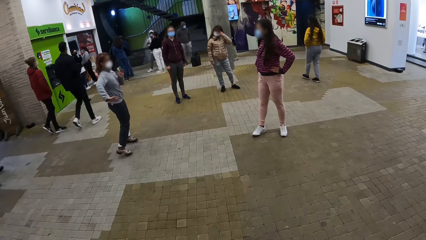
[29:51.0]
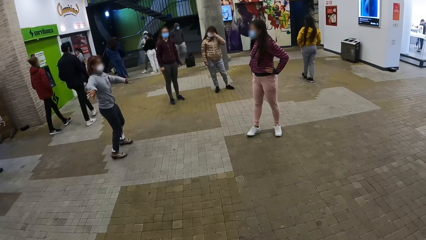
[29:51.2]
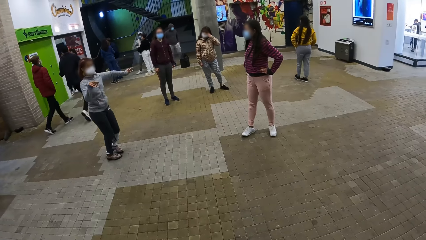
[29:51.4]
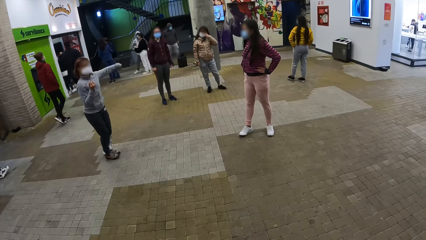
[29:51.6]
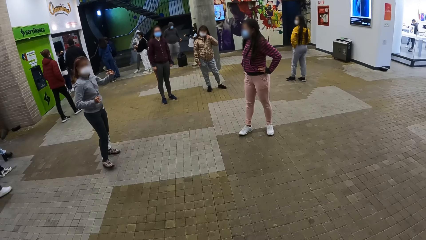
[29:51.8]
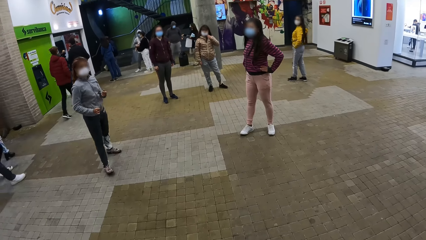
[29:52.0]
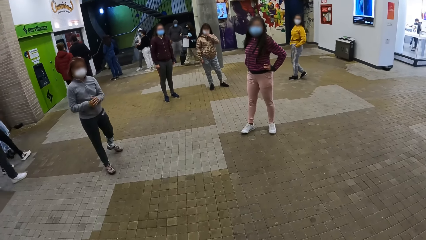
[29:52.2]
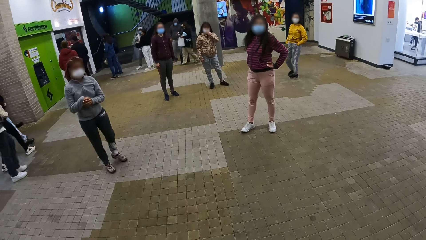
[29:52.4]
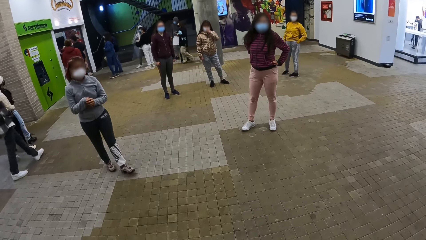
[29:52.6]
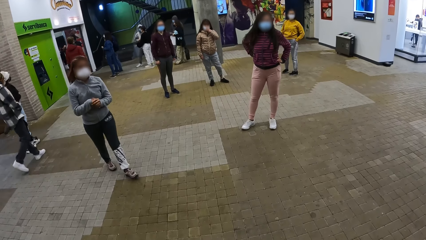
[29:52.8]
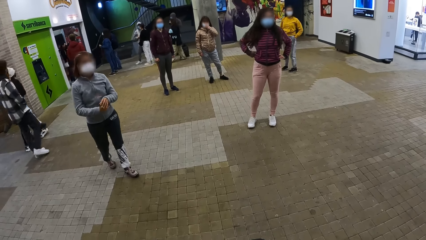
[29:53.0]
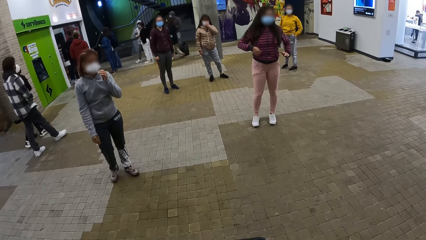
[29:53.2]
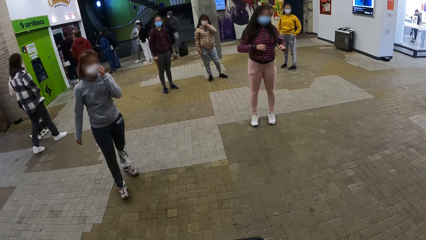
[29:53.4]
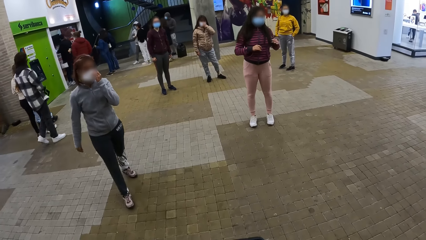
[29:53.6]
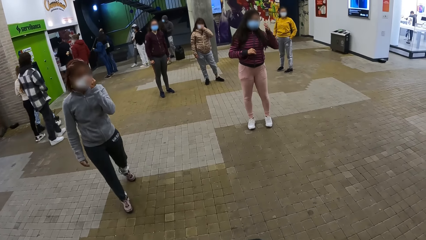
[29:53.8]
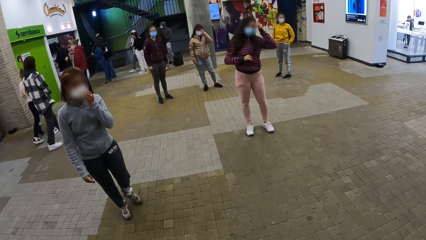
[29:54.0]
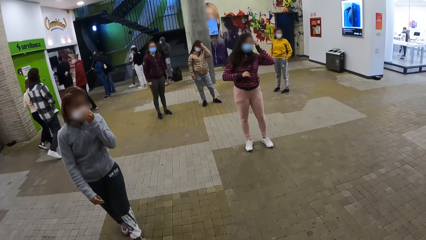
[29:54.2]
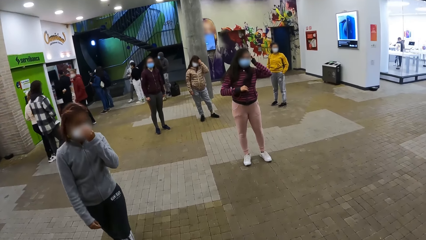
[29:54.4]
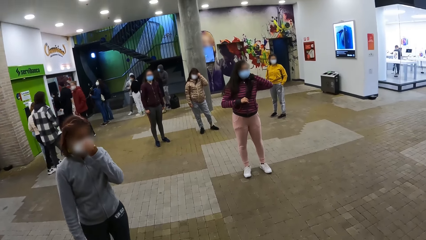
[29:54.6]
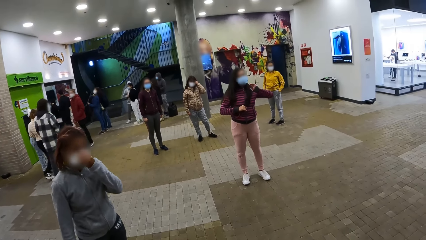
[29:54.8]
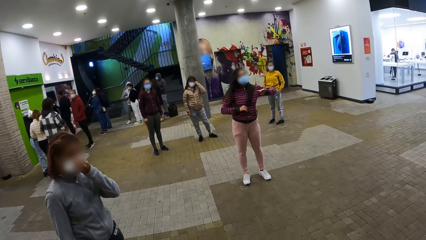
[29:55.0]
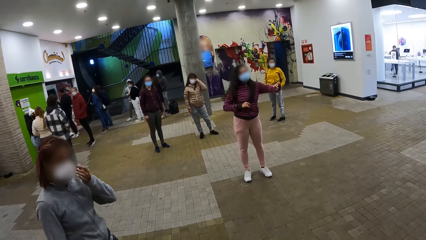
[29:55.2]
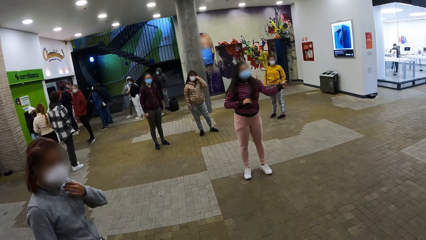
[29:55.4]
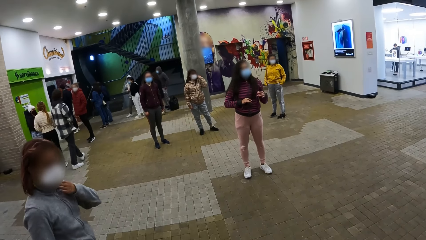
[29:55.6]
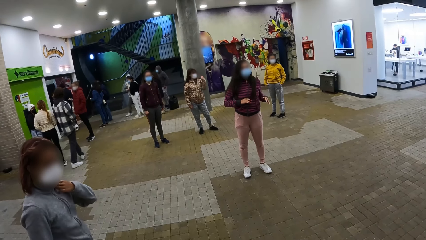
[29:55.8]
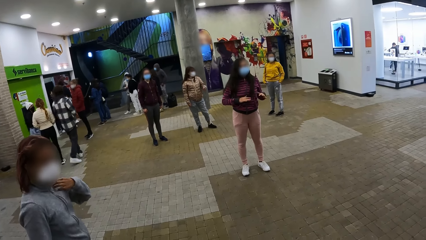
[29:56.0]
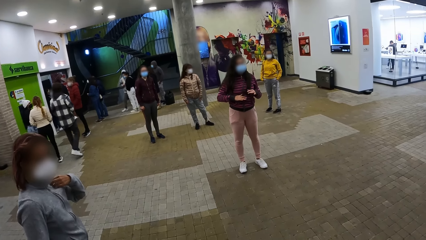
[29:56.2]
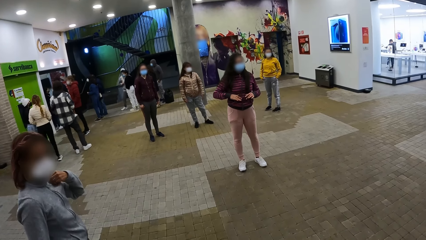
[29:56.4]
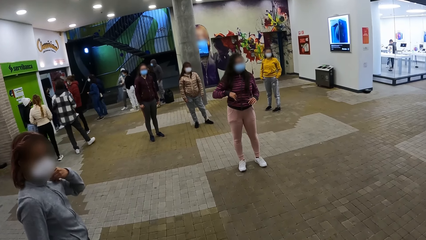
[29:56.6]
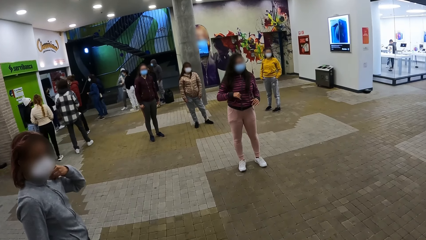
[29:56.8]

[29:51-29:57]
The camera wearer looks at the people doing rehearsal.

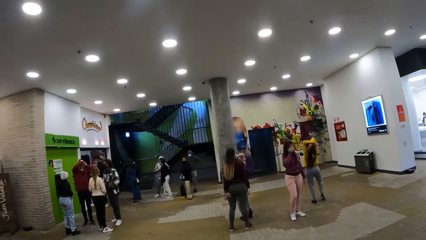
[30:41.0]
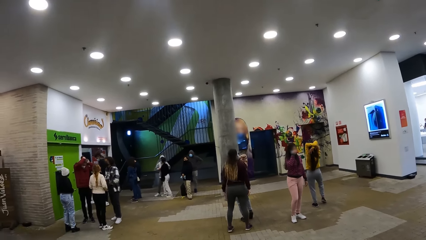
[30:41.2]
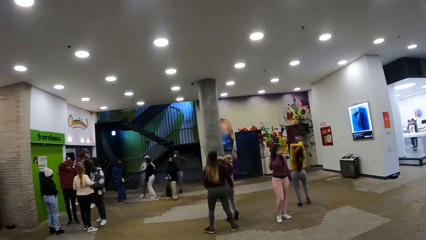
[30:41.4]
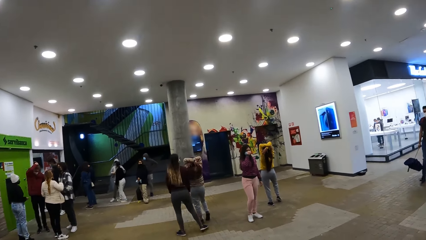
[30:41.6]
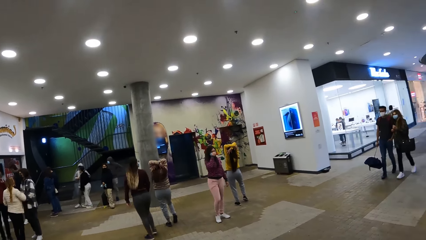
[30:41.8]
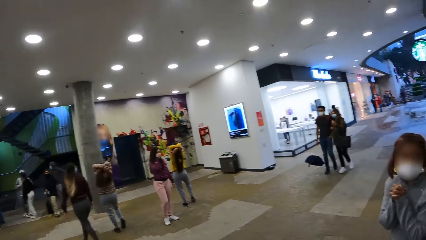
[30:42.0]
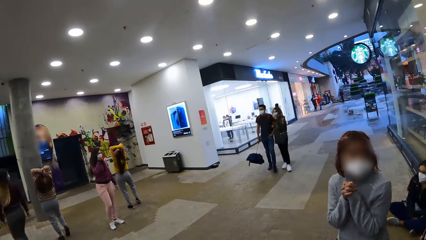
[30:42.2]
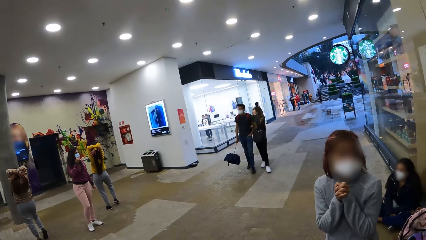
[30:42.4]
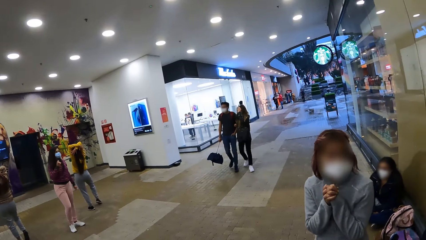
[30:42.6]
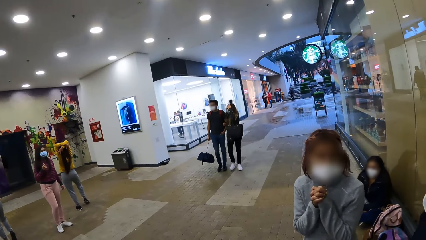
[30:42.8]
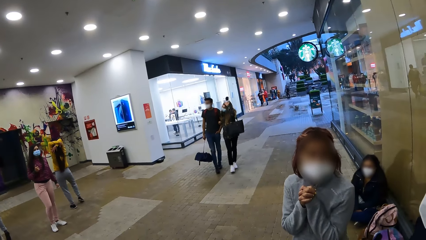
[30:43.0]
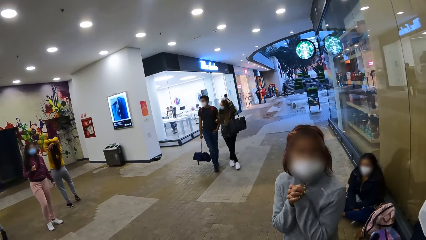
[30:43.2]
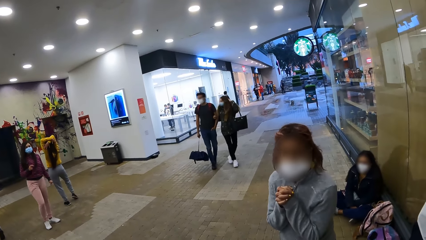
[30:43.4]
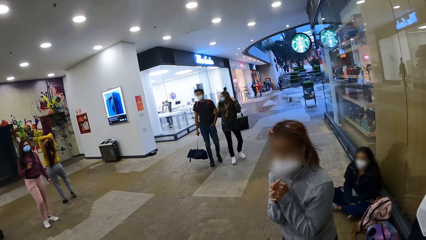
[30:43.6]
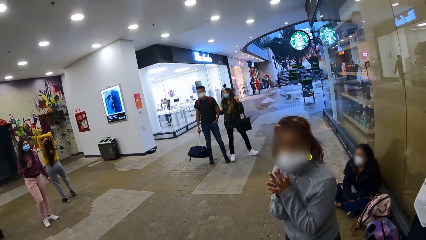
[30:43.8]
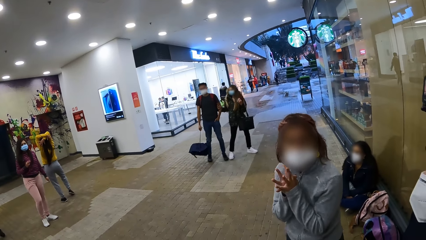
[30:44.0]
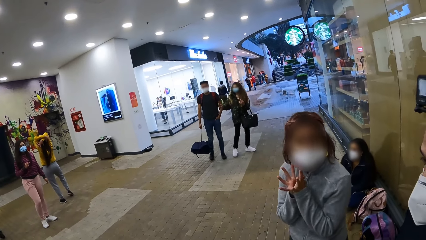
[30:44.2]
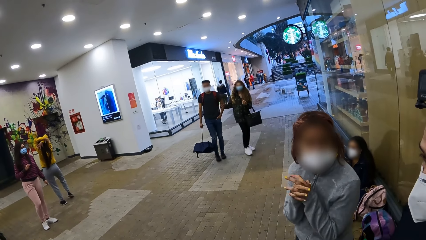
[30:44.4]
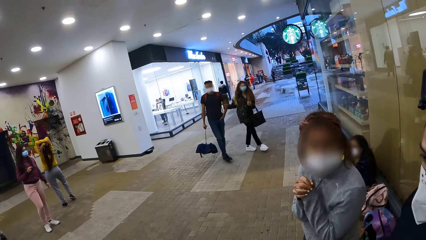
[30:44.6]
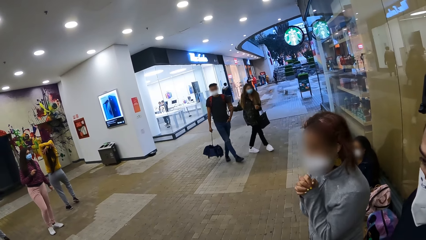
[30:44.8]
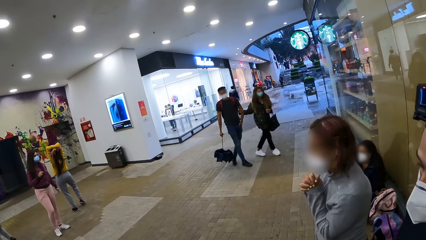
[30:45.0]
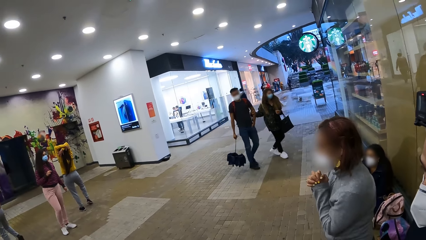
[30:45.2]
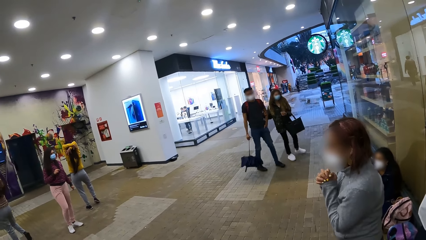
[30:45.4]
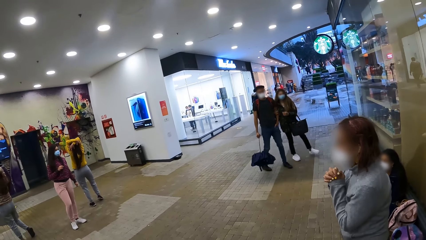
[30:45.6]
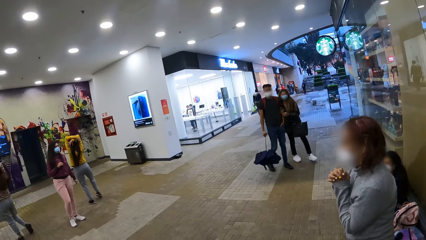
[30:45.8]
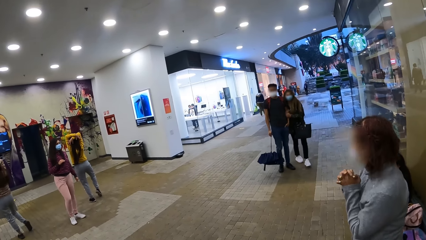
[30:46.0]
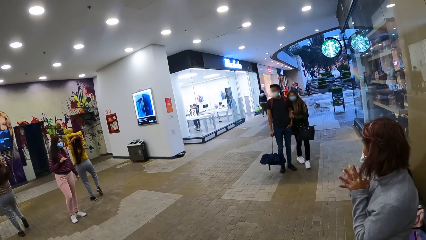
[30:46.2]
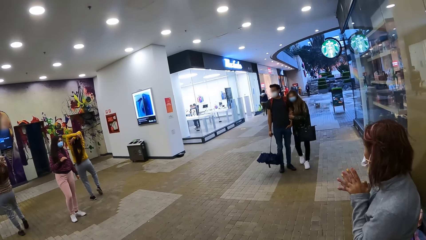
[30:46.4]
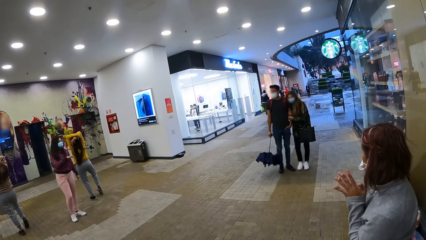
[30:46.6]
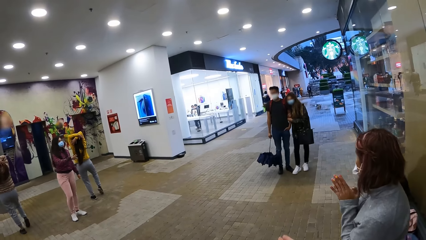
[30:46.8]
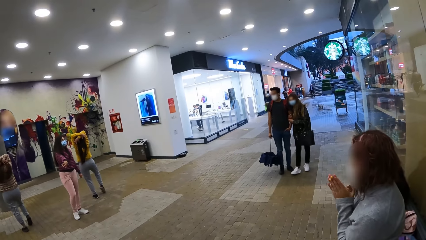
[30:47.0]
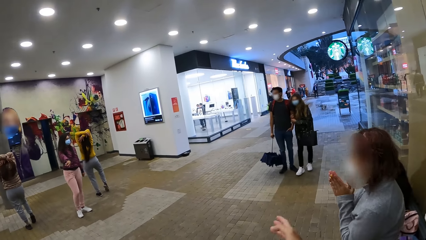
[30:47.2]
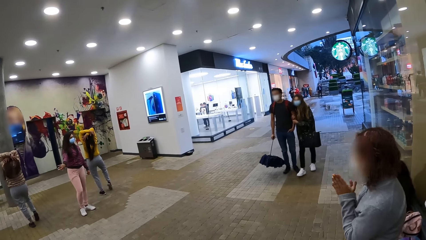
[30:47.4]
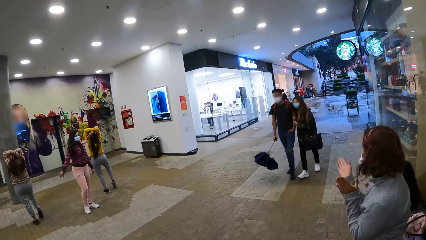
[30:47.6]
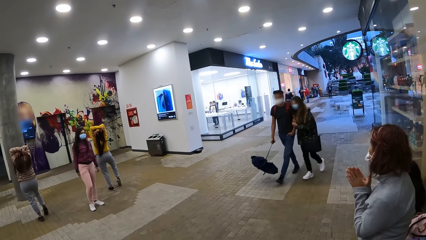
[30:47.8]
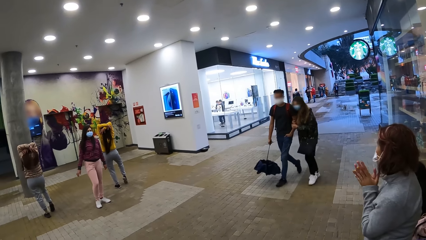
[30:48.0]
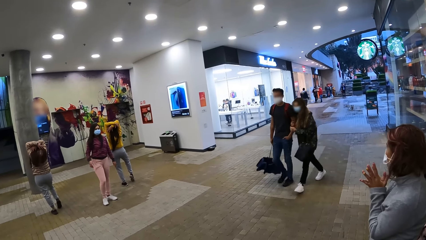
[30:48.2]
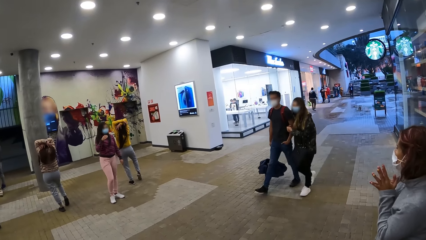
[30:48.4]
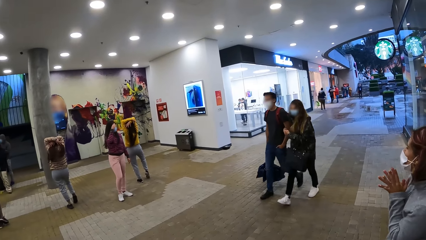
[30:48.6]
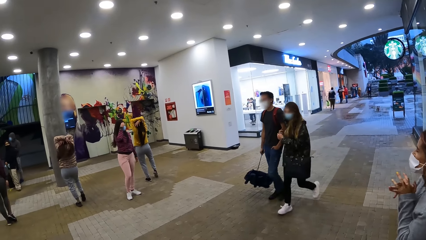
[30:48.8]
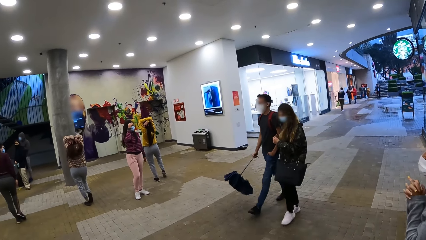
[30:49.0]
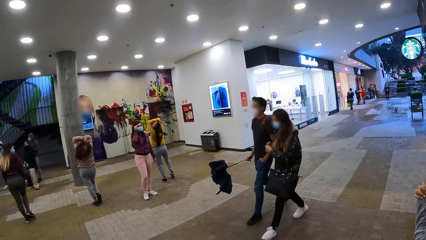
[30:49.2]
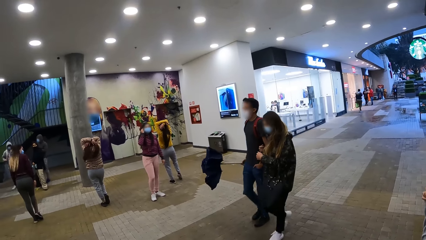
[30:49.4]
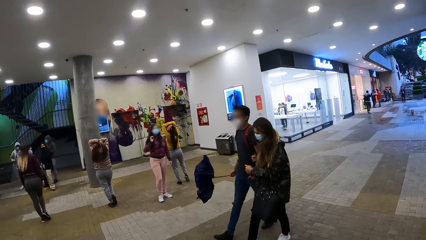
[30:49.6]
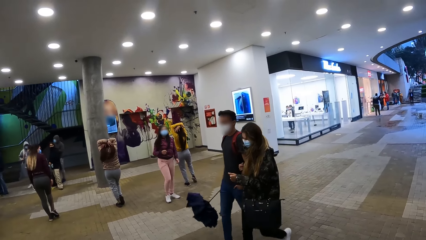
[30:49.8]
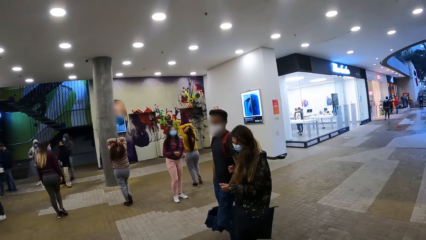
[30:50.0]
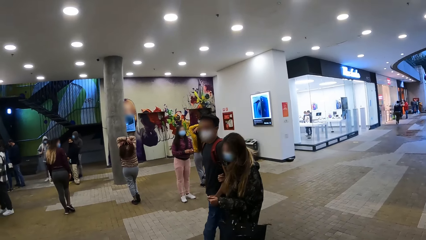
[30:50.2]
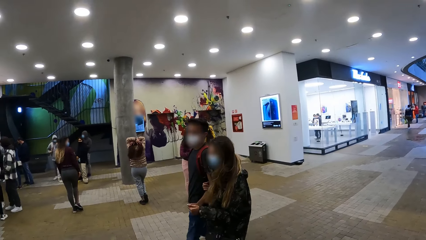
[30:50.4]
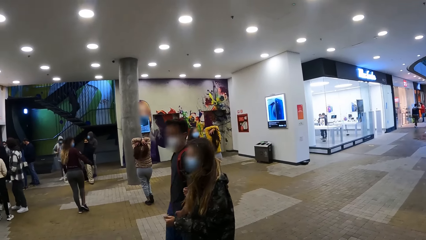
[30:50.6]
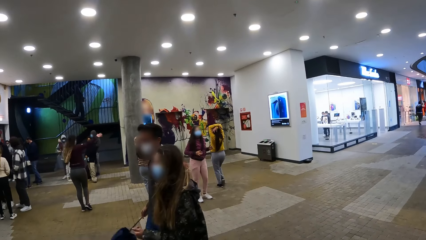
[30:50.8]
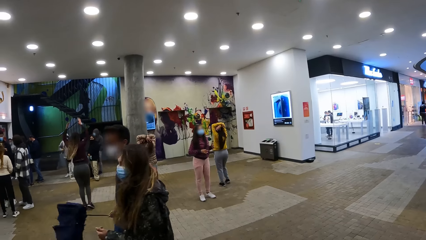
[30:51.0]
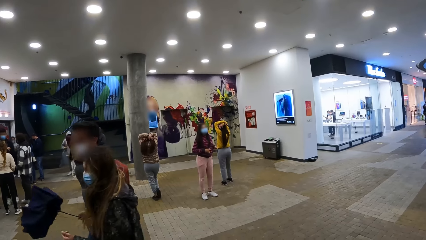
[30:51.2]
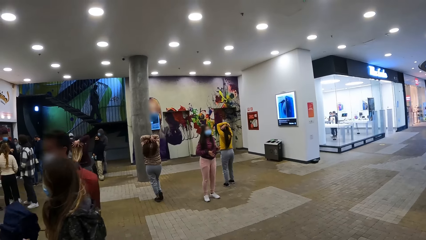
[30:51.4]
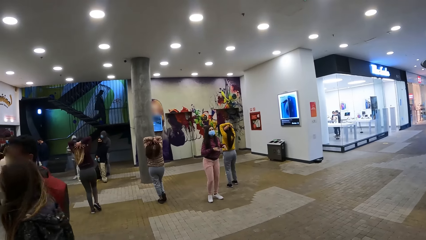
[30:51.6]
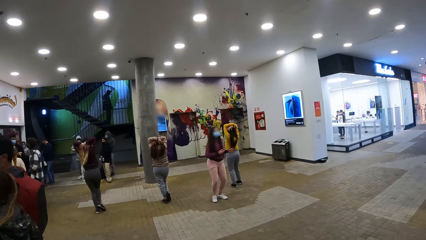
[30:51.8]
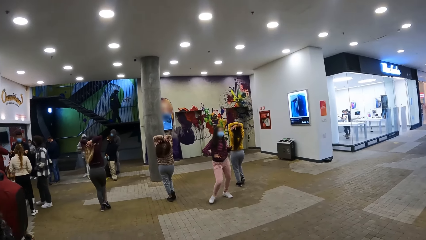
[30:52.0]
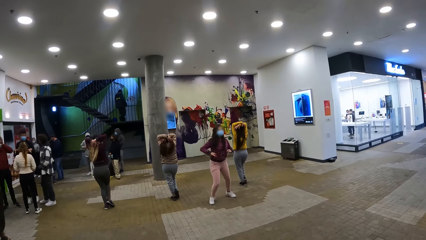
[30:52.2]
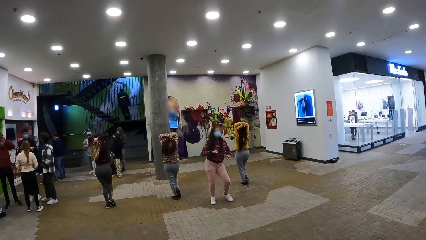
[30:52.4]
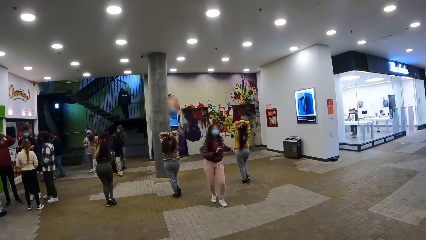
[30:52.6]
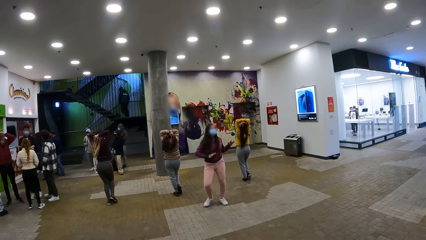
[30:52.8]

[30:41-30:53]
The camera wearer looks aside.
